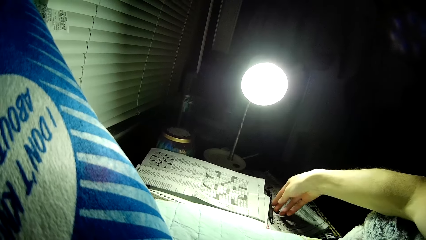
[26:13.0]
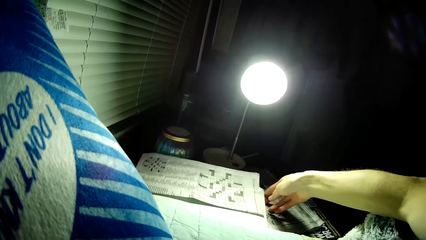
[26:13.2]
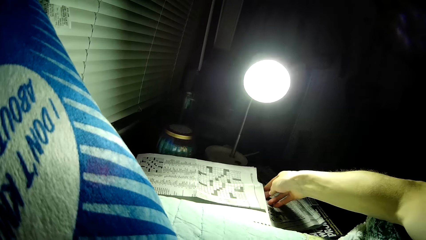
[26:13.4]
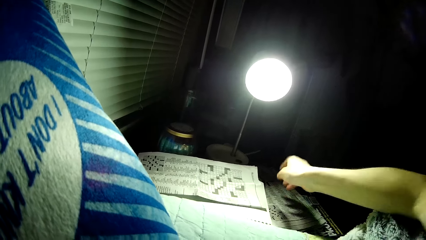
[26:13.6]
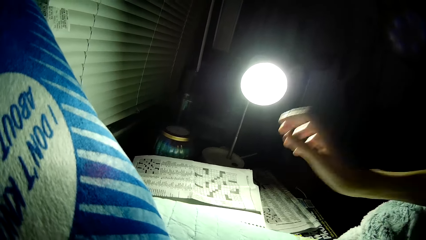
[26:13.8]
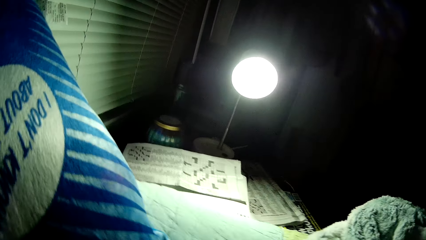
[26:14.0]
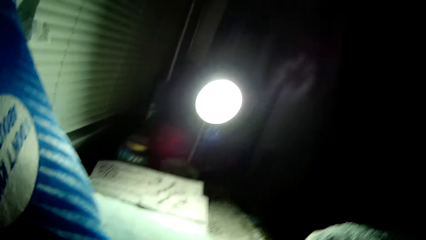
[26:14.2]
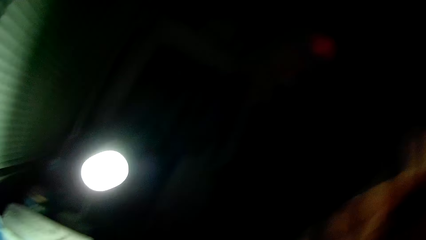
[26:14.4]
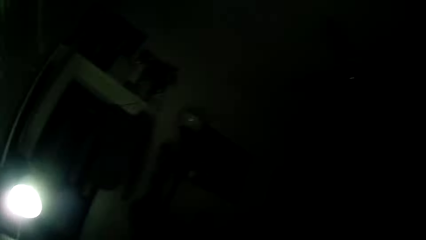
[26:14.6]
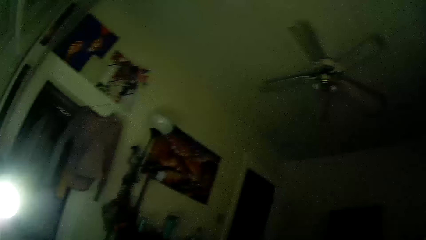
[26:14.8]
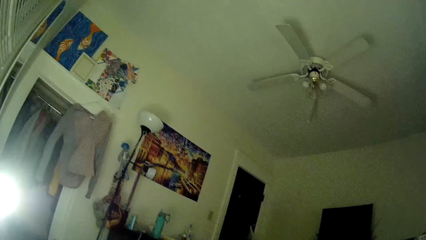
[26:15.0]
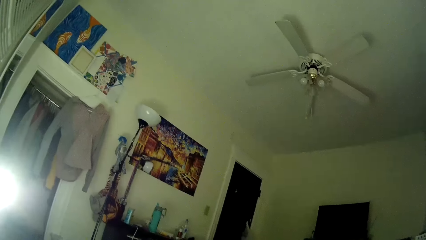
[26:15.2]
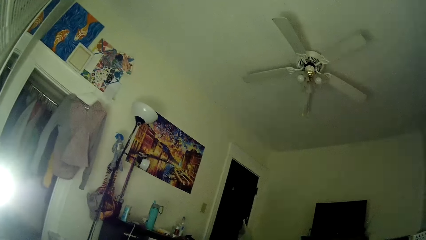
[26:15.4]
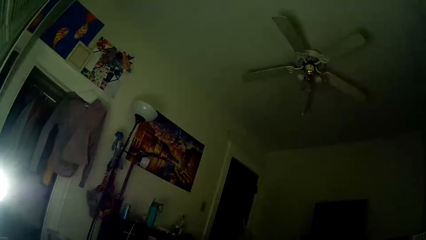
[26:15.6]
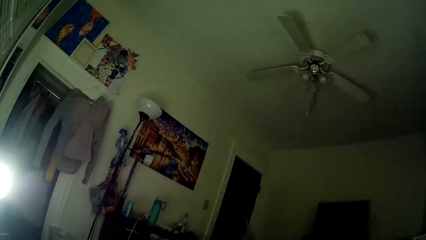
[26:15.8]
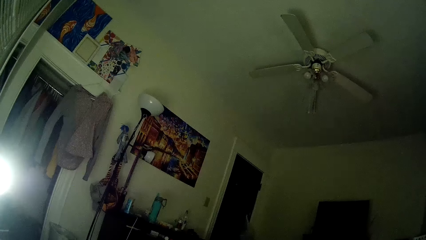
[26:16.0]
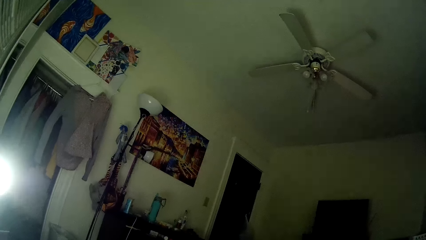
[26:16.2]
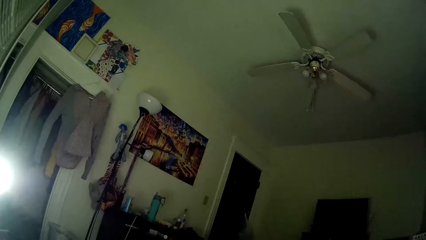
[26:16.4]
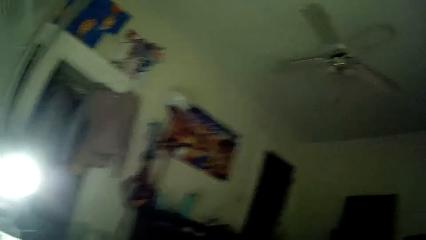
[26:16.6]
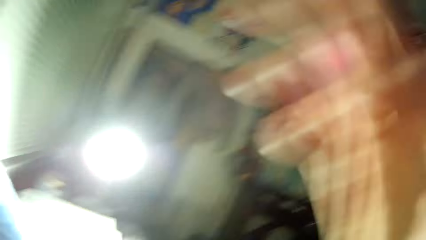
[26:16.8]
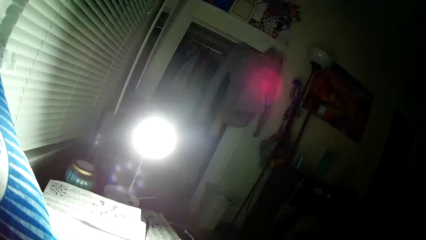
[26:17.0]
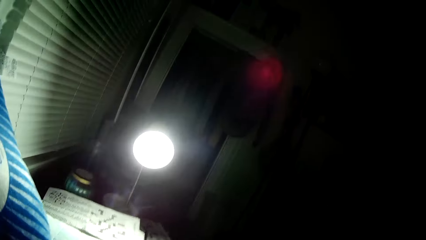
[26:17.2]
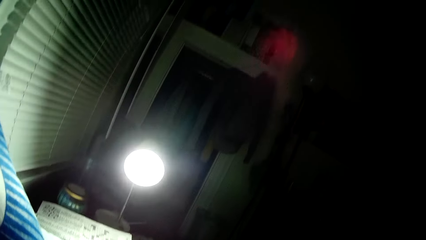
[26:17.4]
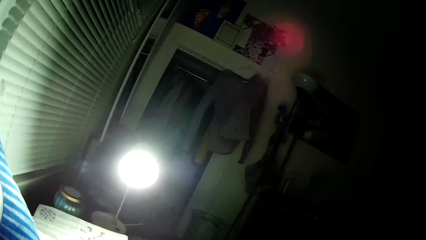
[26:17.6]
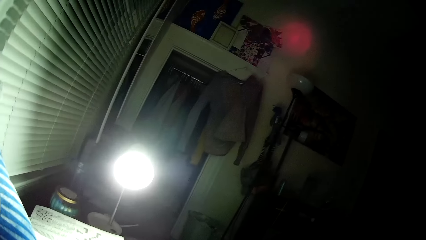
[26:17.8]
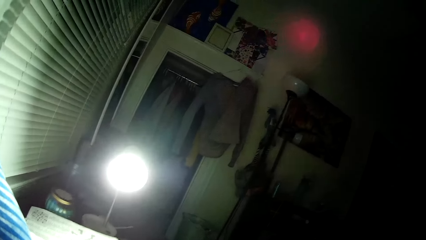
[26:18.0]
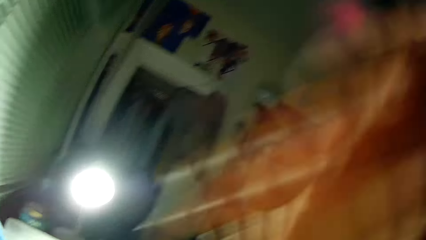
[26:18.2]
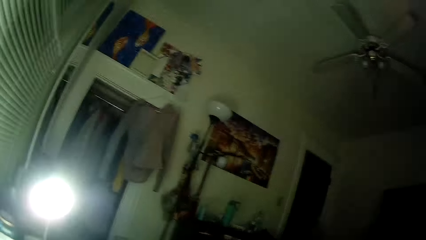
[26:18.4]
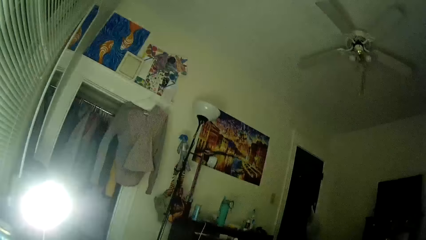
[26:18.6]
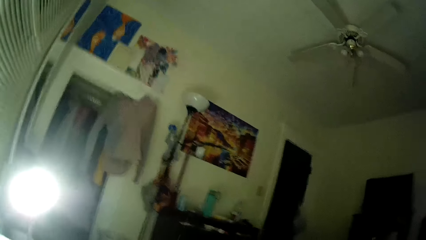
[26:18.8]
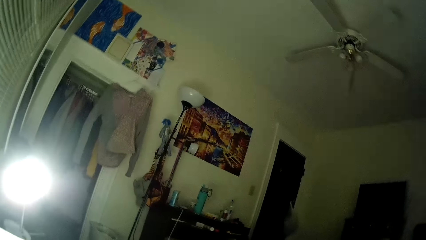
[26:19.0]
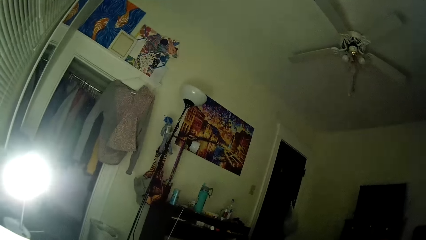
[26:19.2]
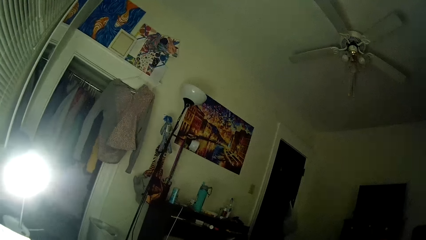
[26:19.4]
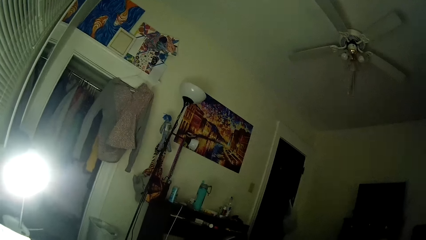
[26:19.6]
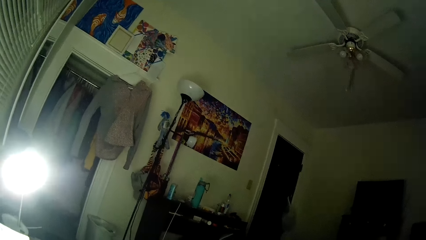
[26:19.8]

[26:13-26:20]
The camera wearer lifts the right hand. They stare at the room.
